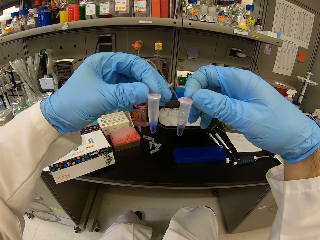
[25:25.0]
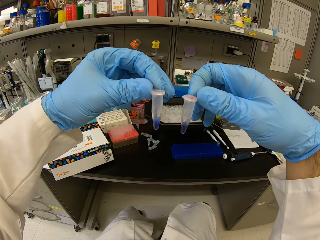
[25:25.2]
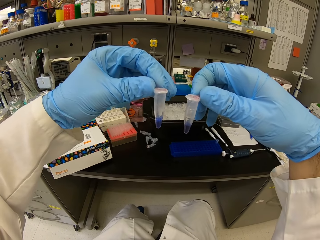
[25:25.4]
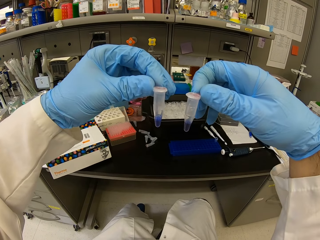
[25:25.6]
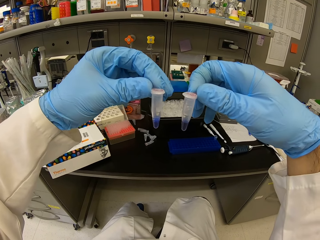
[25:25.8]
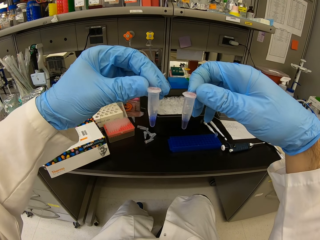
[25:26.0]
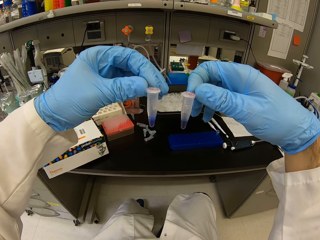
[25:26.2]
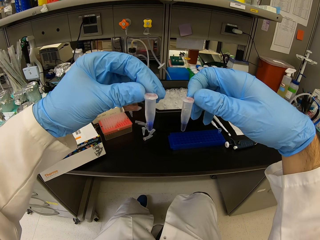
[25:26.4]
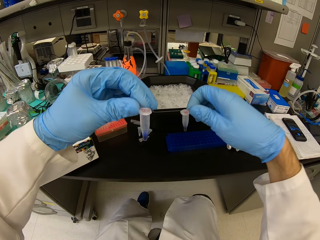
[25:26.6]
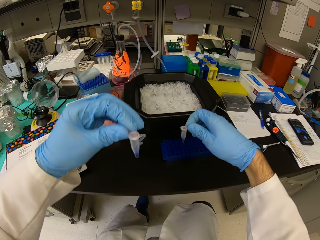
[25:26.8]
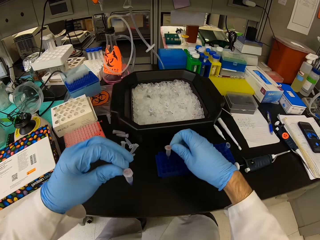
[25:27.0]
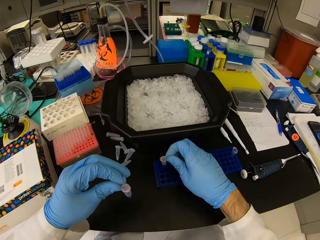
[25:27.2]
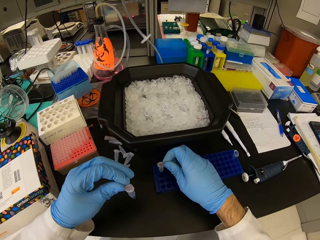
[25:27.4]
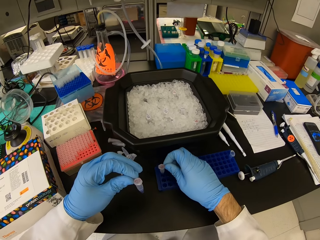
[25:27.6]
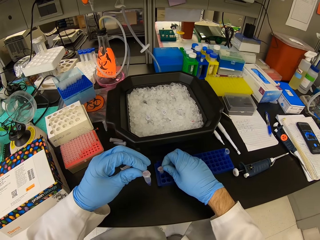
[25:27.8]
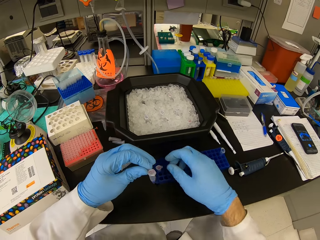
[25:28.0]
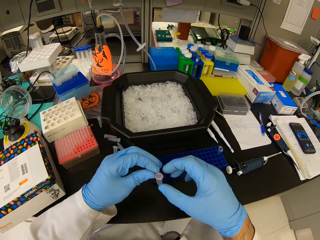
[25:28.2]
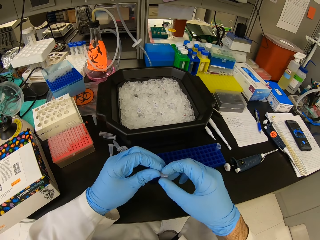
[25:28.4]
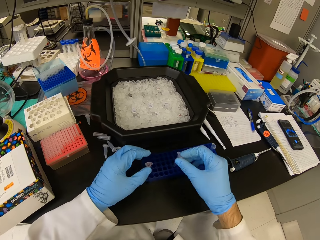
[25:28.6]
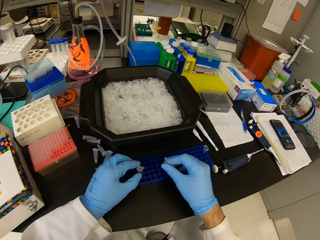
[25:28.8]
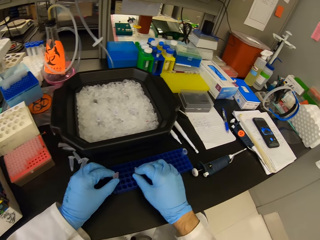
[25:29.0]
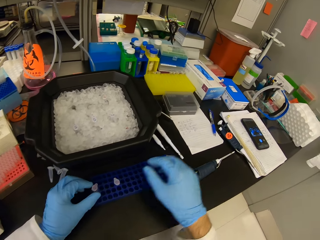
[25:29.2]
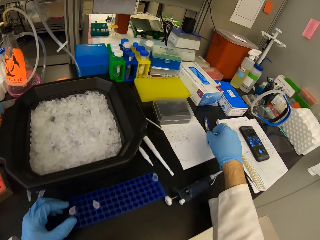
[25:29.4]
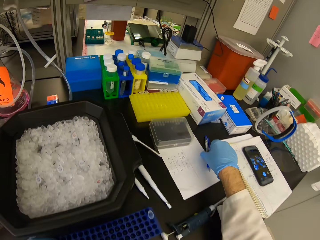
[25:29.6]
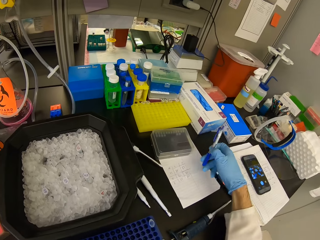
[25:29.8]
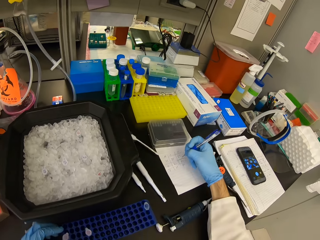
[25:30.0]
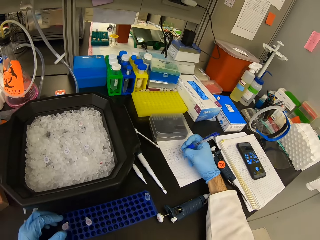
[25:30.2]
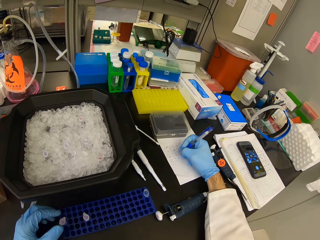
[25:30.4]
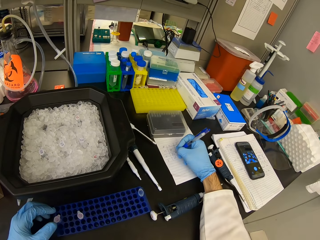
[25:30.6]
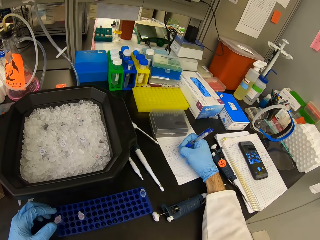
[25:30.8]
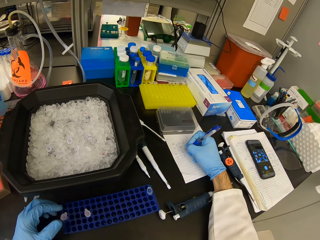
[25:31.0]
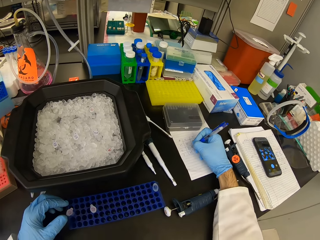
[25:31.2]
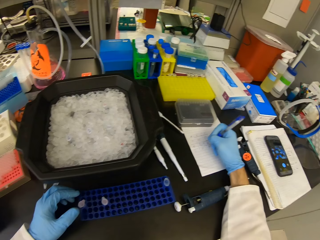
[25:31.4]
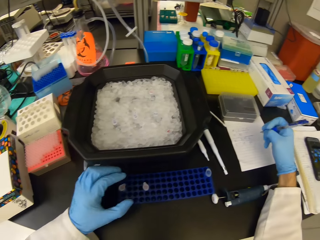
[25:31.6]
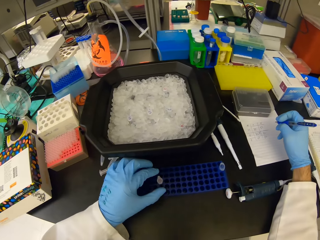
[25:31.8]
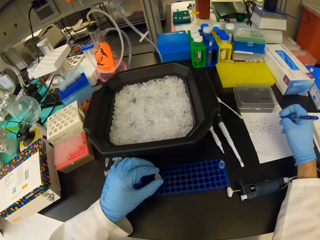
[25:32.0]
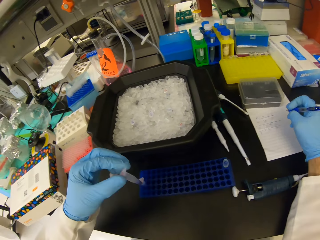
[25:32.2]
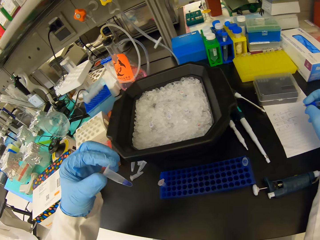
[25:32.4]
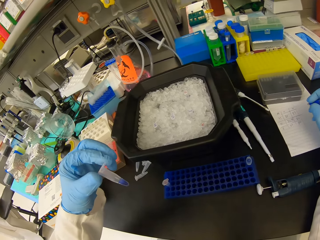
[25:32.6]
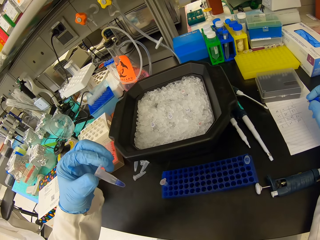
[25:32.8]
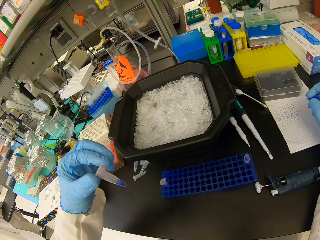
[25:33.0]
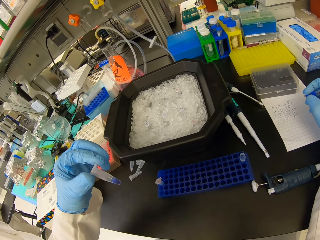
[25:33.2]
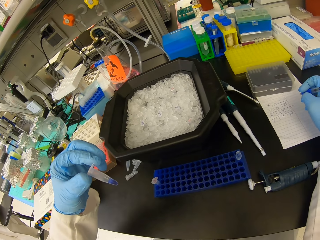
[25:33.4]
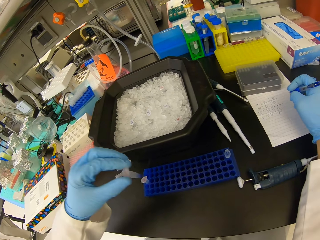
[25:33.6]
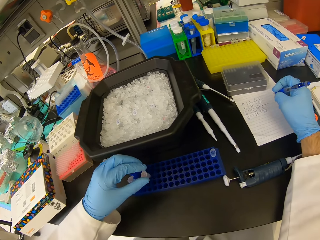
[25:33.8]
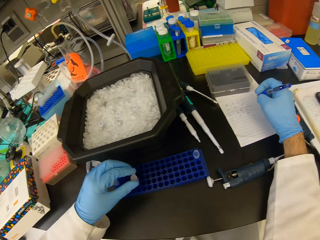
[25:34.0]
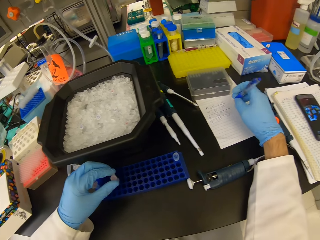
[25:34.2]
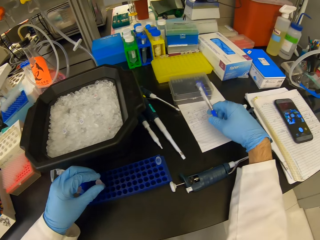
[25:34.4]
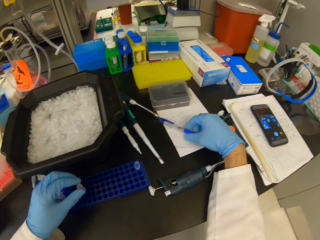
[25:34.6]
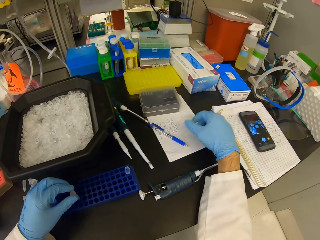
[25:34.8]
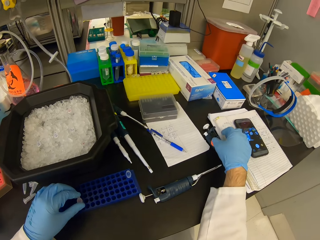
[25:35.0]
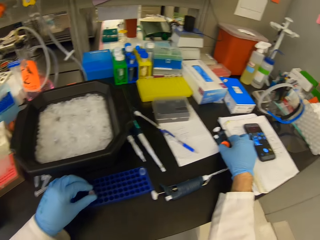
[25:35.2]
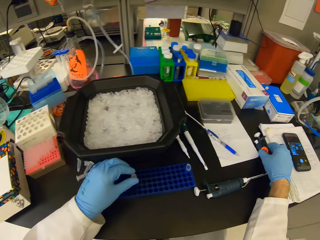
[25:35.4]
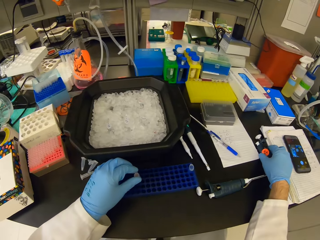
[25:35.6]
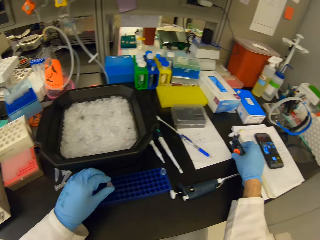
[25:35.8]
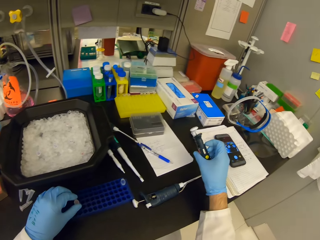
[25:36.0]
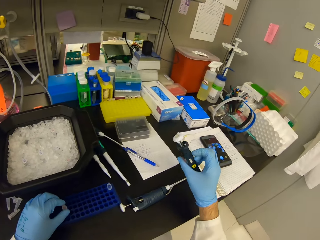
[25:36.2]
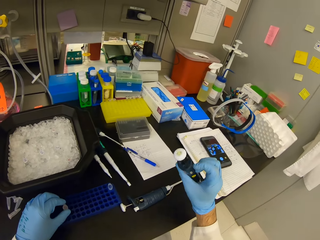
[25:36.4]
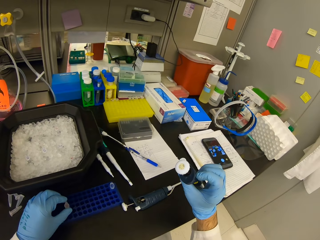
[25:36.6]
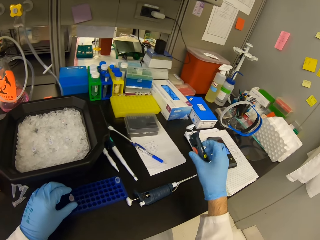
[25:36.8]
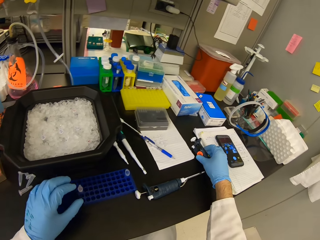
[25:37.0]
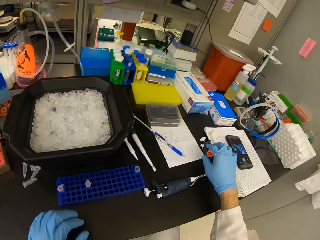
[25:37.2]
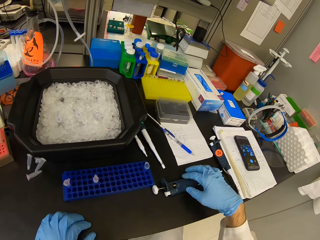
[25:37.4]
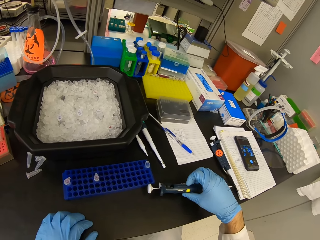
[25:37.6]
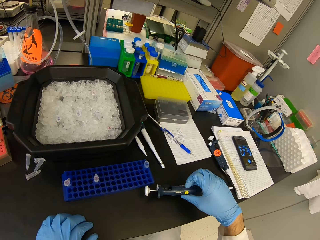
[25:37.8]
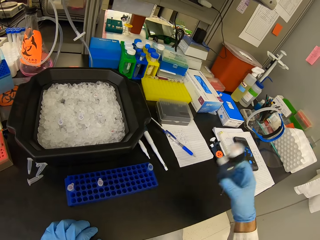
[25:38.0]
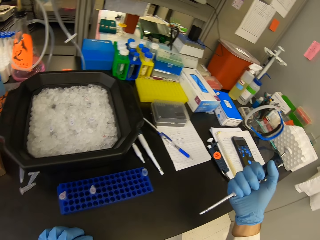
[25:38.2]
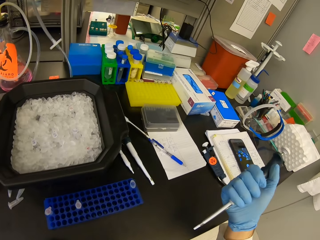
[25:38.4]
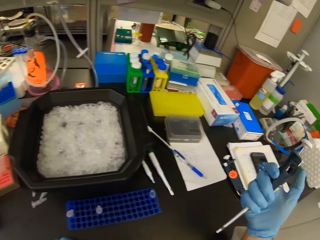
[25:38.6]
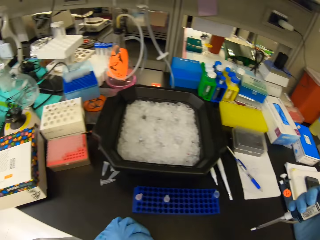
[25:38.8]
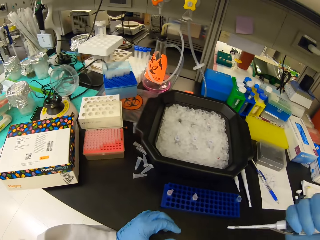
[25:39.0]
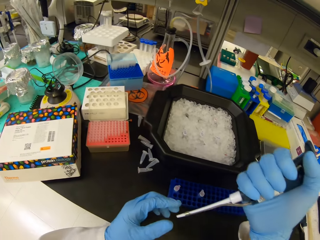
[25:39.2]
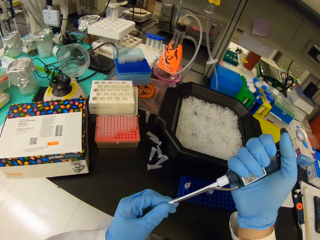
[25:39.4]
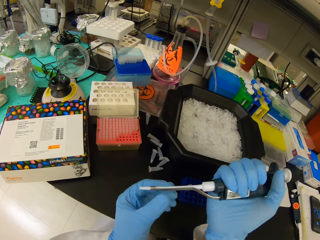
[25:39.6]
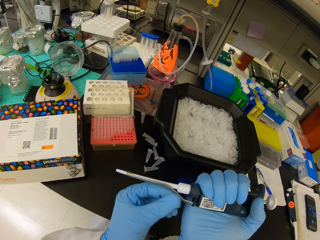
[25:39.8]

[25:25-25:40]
The camera wearer compares the chemicals in the test tubes or eppendorf tubes. They place the eppendorf tubes on the blue test tube racks. They pick a pen from the table. They write on the book or paper. They pick a test tube from the blue test tube rack. They check the eppendorf tube. They put down the pen. They place the eppendorf tube in the blue test tube rack. They pick the syringe from the table. They look at the syringe. They place the syringe on the table. They pick another syringe from the table.

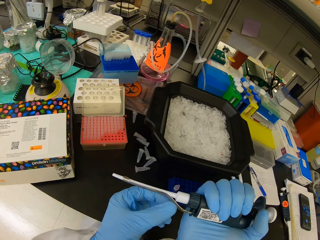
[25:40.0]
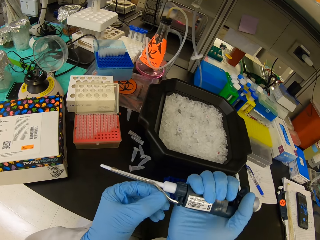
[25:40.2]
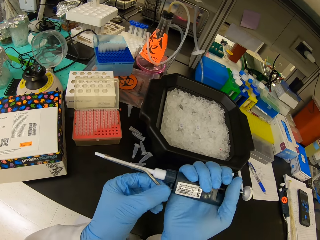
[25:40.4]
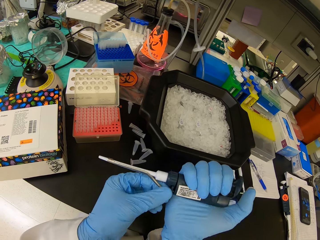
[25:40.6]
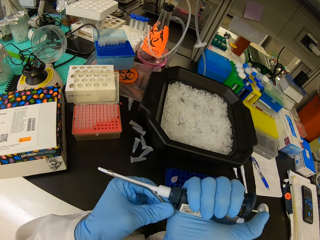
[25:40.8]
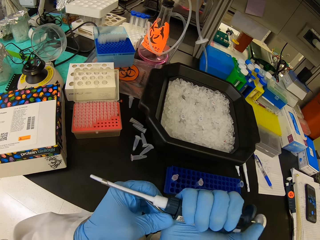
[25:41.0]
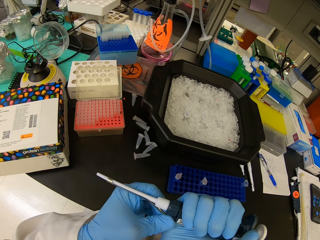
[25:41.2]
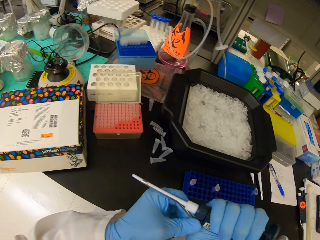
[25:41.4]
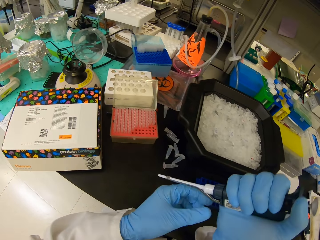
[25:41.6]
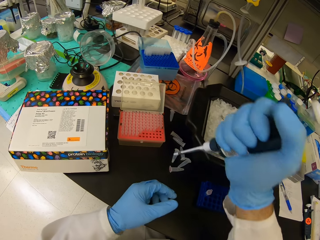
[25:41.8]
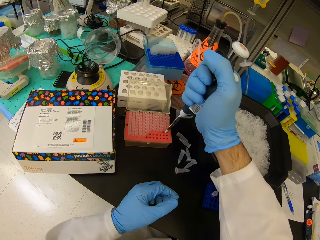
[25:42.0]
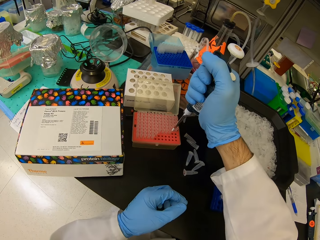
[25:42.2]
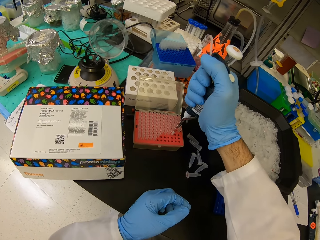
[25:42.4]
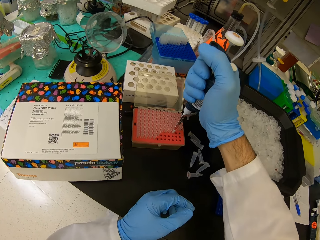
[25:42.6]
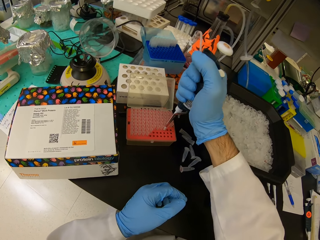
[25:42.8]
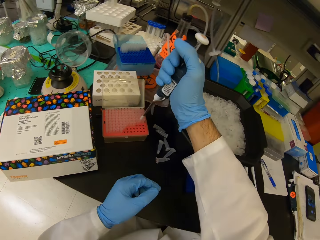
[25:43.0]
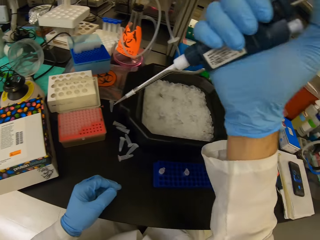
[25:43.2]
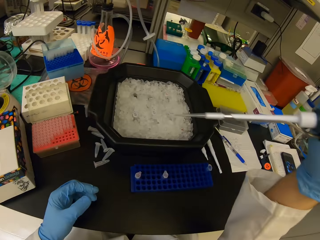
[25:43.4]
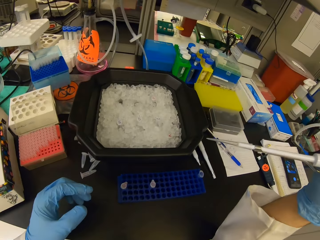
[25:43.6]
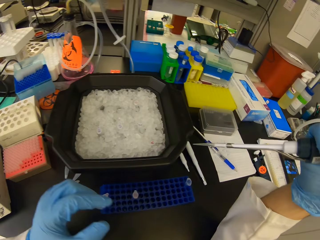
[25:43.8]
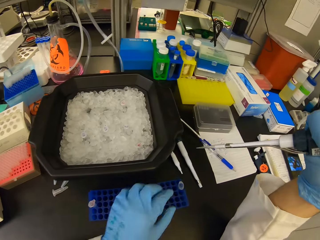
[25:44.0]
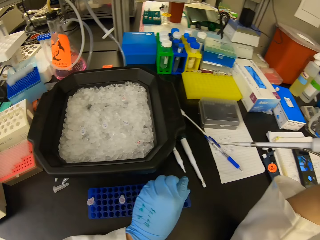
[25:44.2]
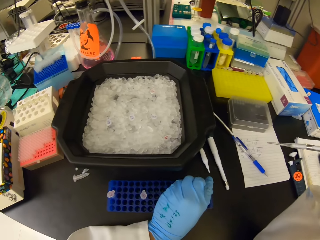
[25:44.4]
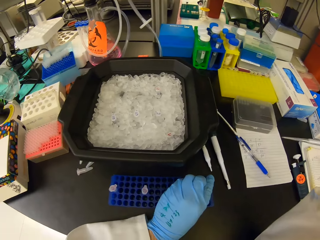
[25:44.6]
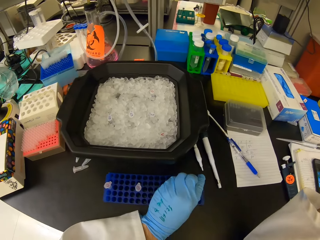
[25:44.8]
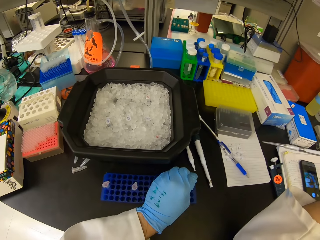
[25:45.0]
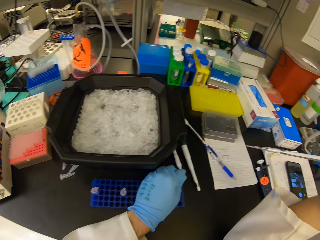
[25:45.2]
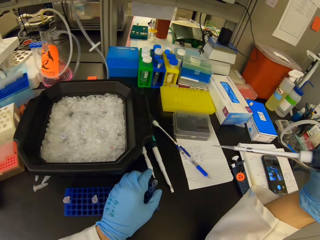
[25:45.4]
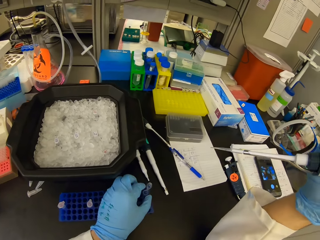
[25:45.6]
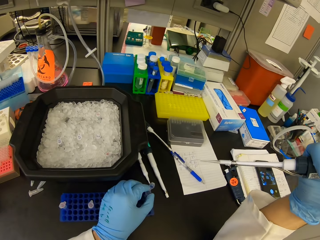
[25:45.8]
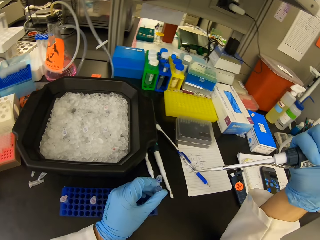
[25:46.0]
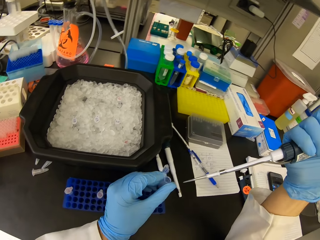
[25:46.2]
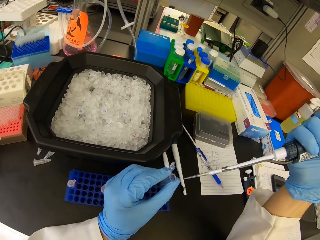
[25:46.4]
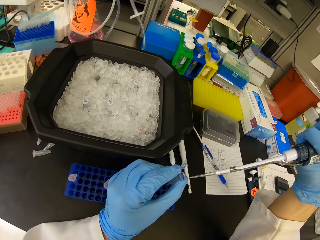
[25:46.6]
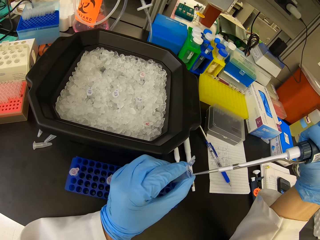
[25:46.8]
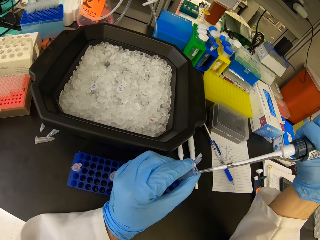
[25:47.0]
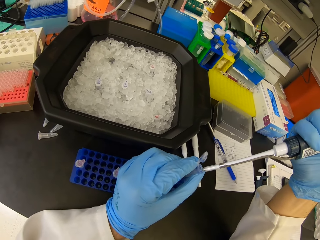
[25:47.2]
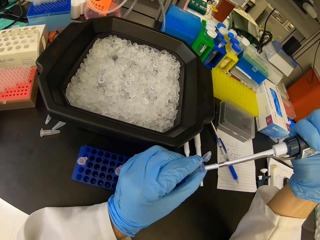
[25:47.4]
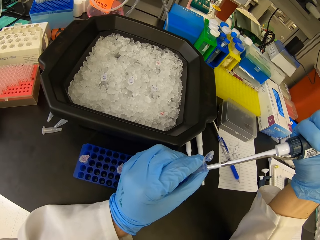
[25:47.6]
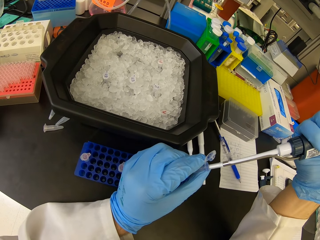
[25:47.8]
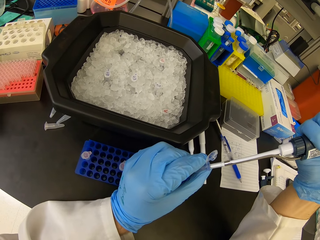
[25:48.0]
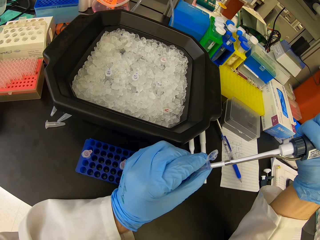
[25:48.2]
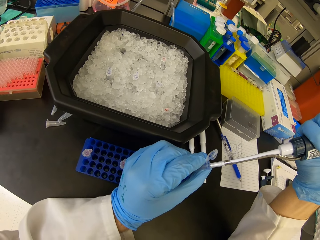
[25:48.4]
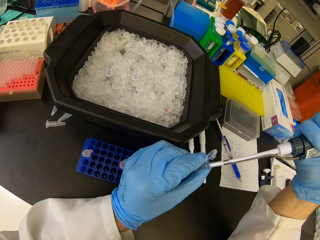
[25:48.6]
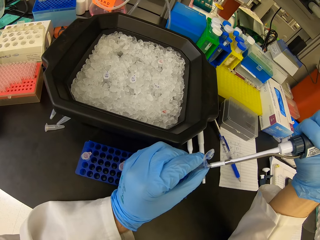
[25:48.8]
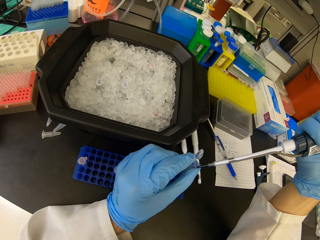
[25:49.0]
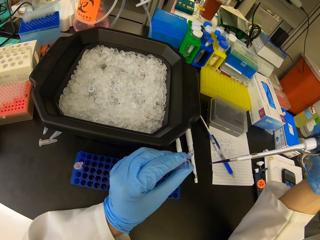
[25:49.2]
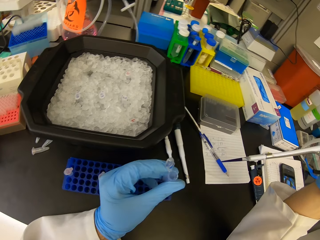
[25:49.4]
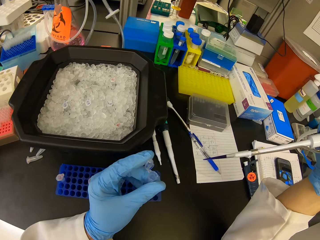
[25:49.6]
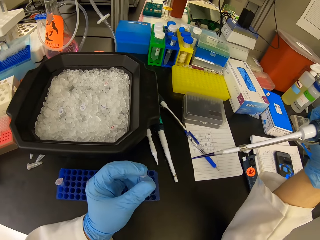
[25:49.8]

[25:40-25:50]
The camera wearer inserts the syringe in the well plate. They suckle chemical with the syringe from a test tube on an orange test tube rack. They open the eppendorf tube or test tube in the rack. They pick a test tube from a blue test tube rack. They pour liquid in the syringe into the eppendorf tube. They suckle chemical with a syringe from the test tube.
